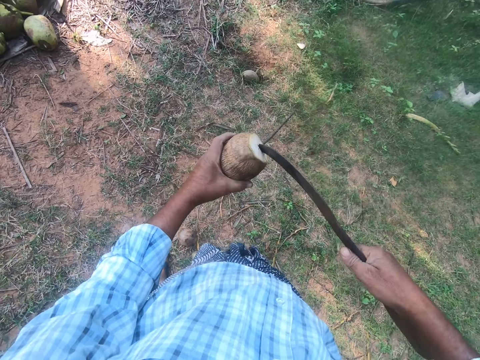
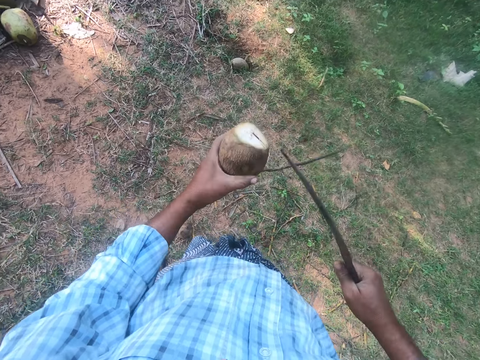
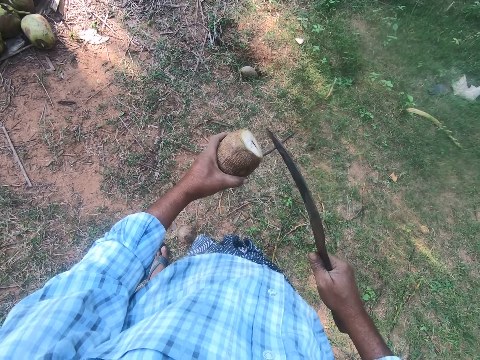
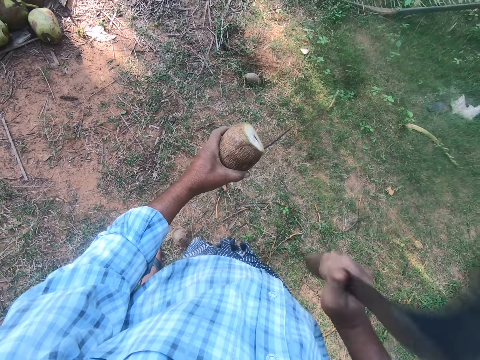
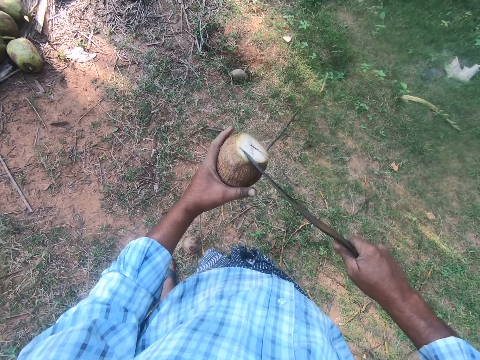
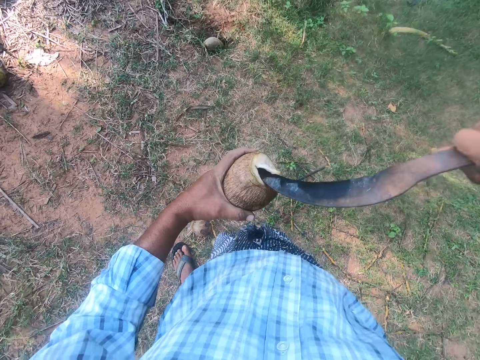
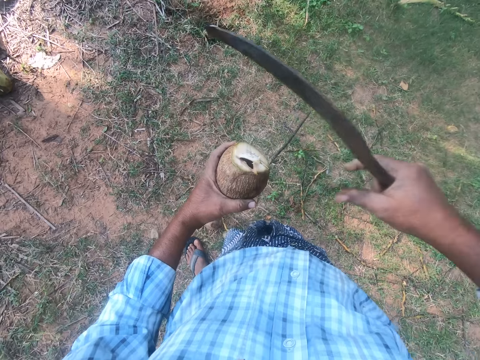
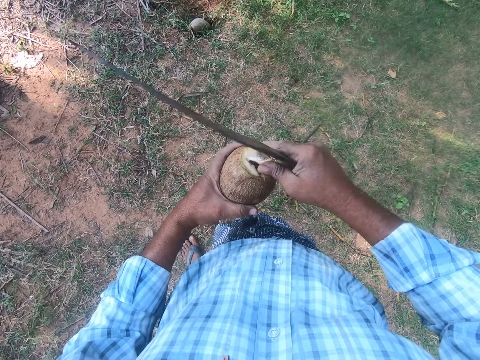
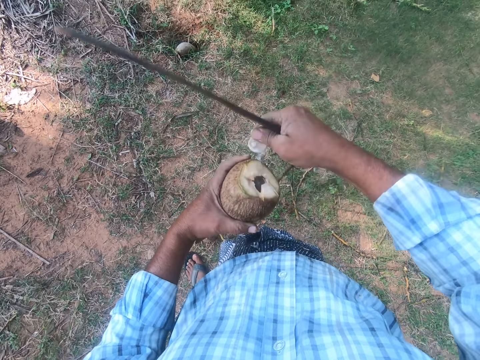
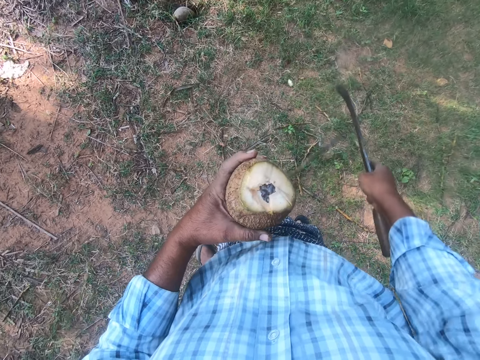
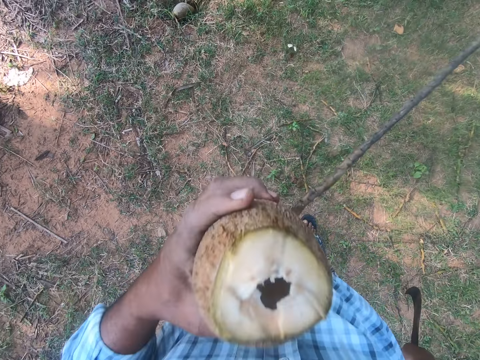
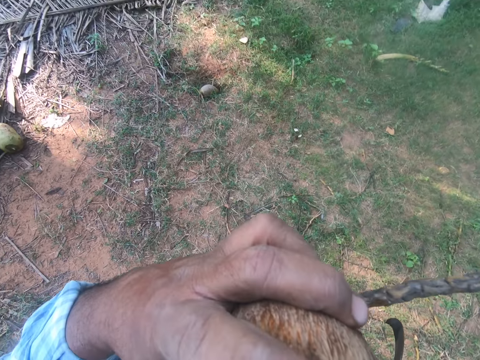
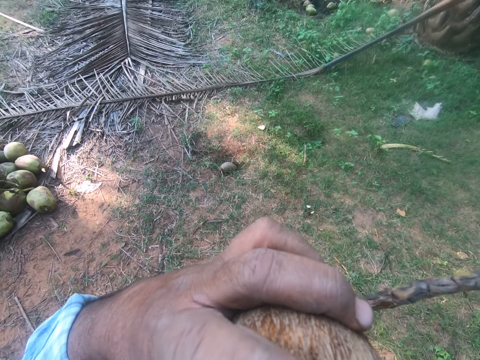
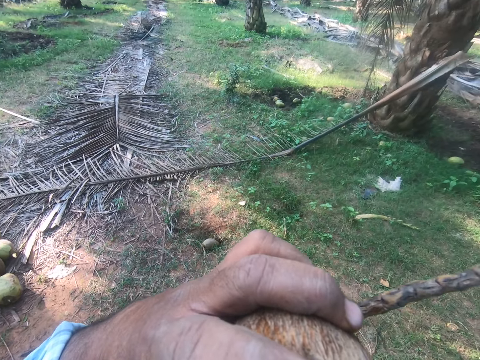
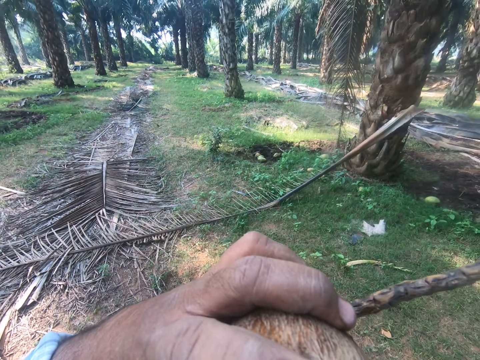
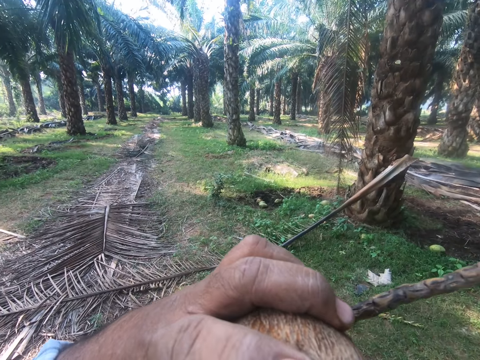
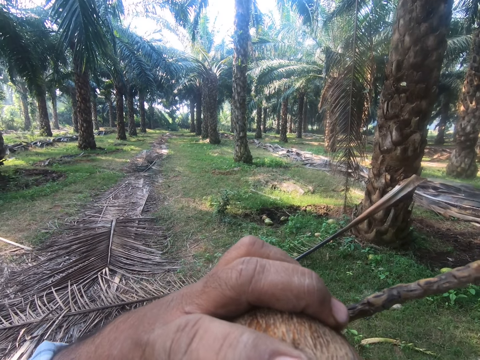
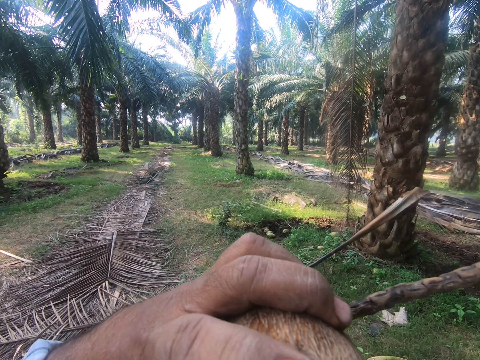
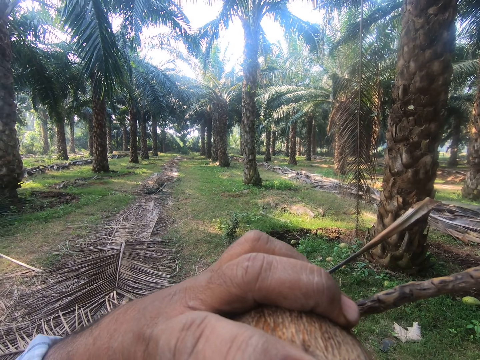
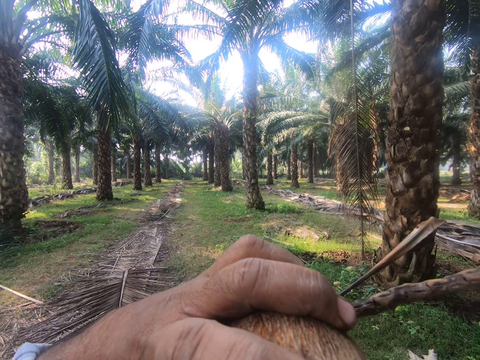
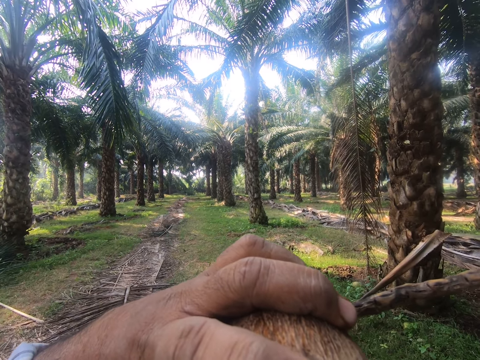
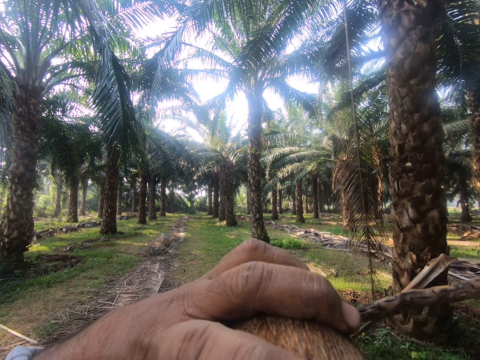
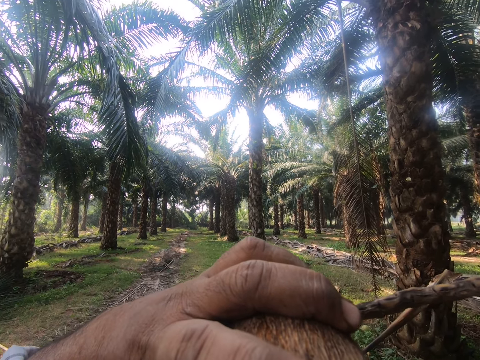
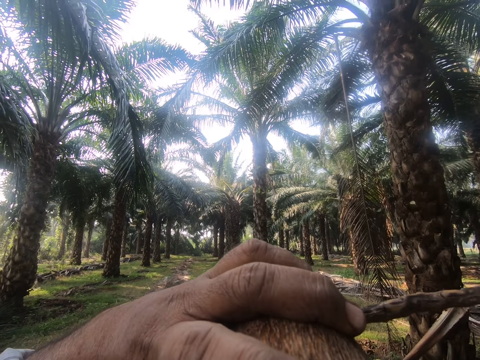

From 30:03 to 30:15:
The camera wearer cuts the coconut using the machete. They cut the coconut using the machete again. They open the coconut using the machete. They pull a part of the cut coconut. They throw the coconut. They drink coconut milk from the coconut.

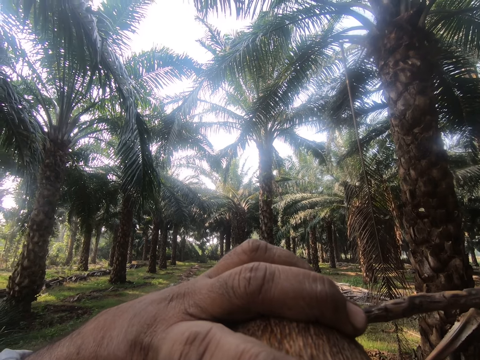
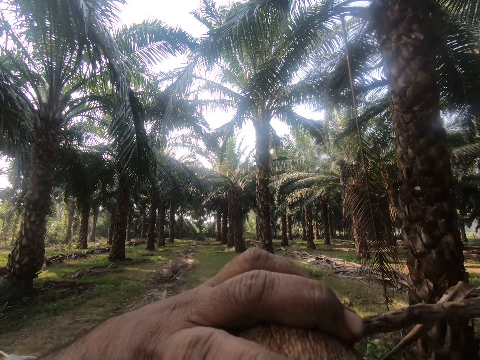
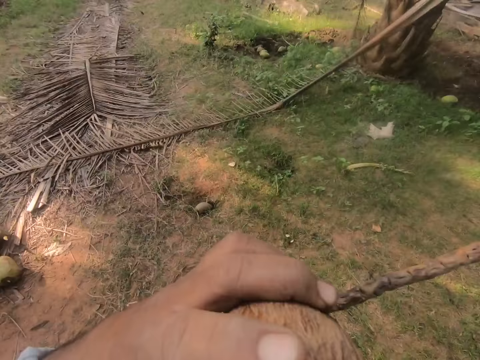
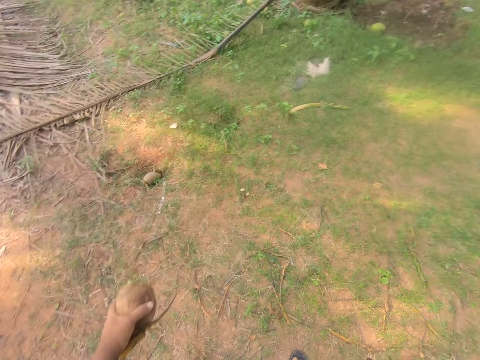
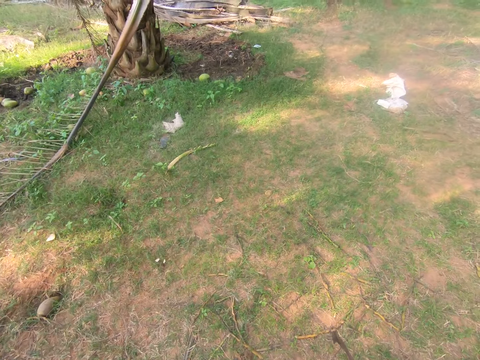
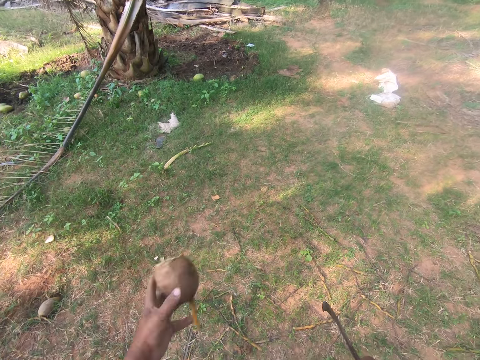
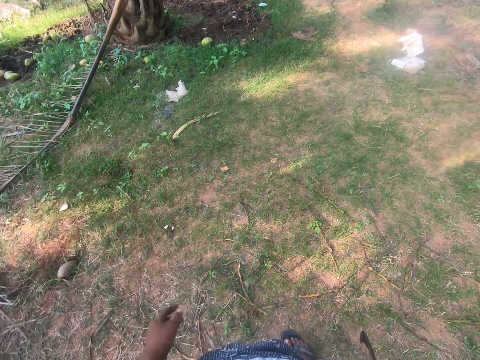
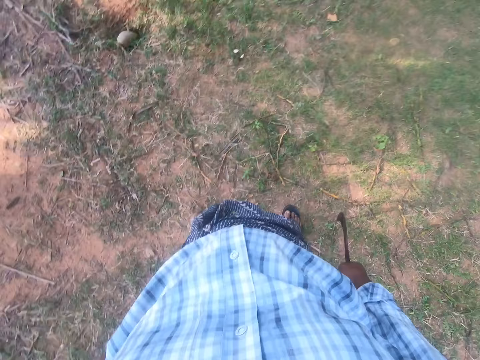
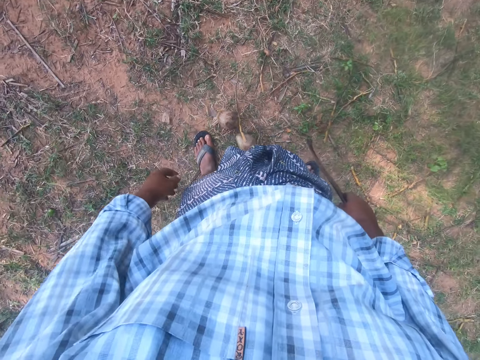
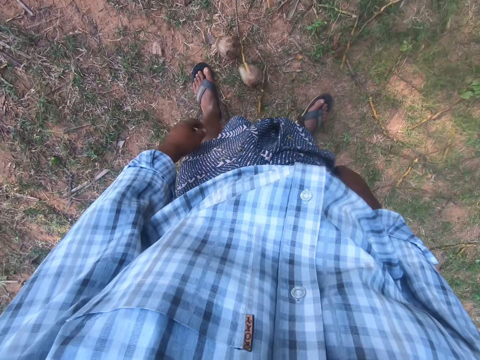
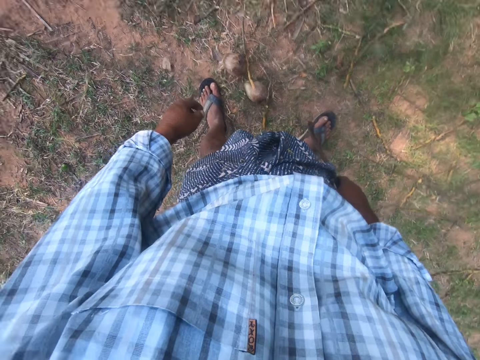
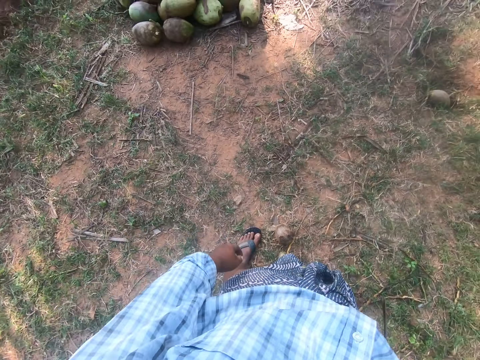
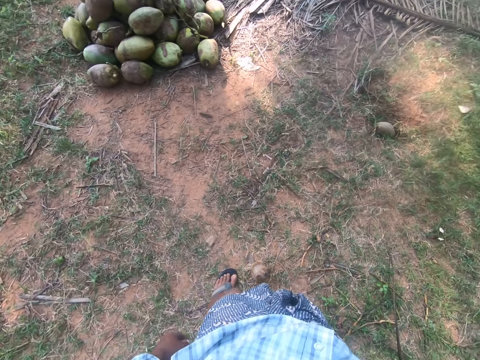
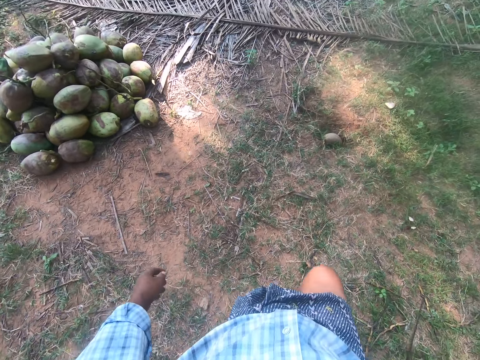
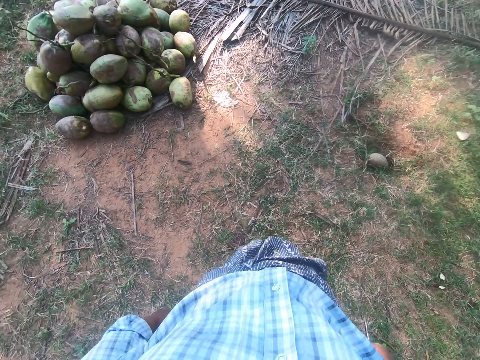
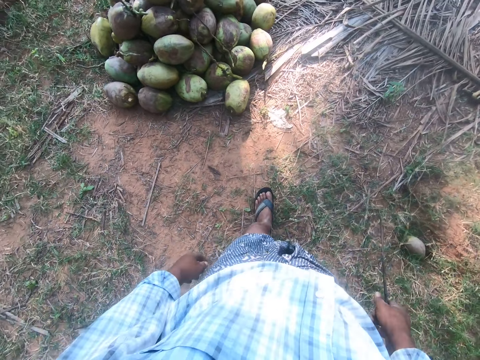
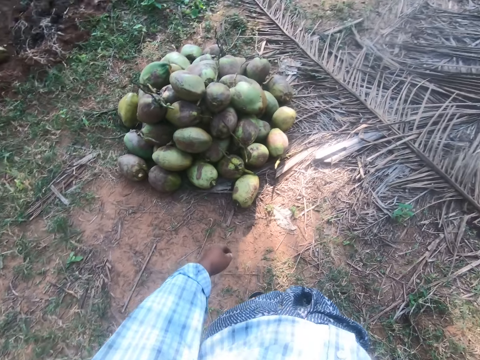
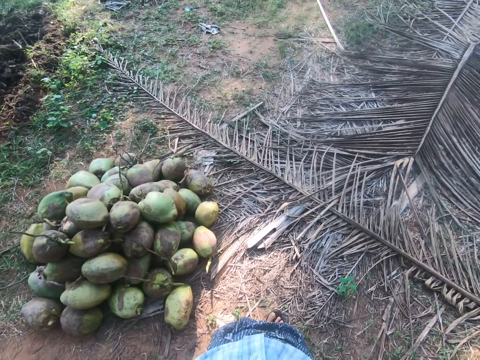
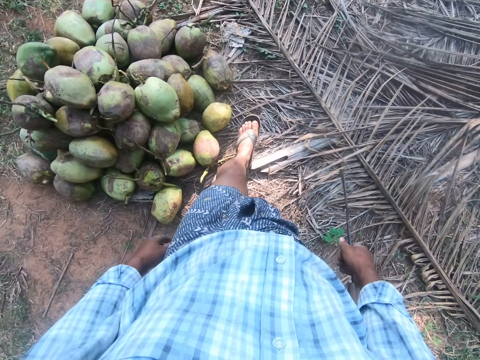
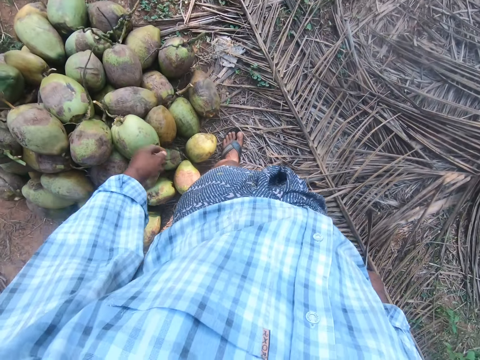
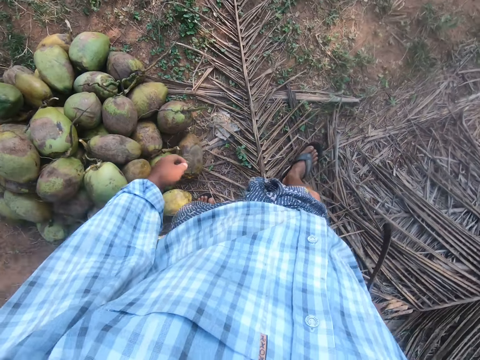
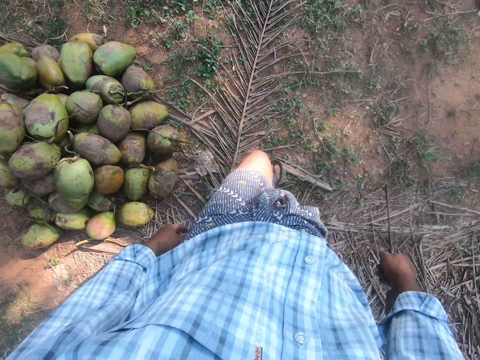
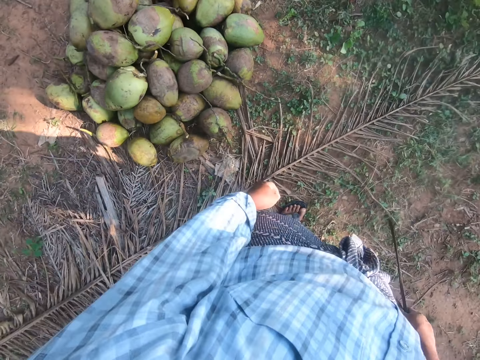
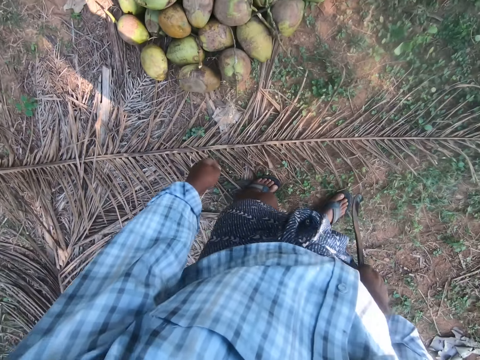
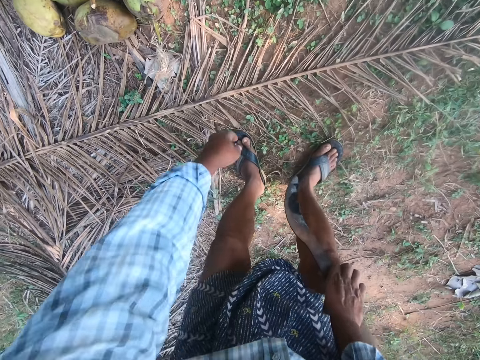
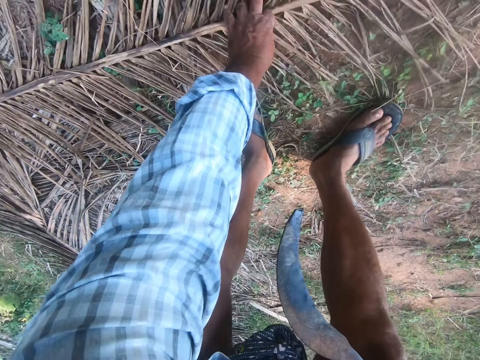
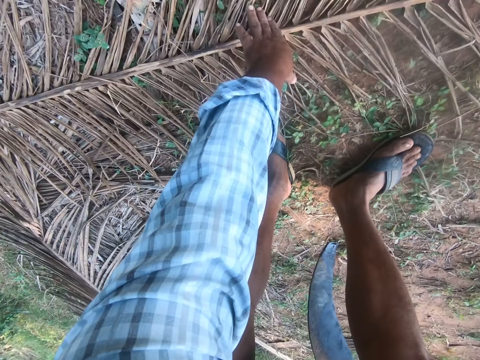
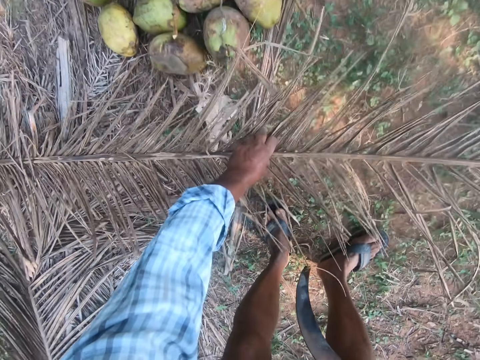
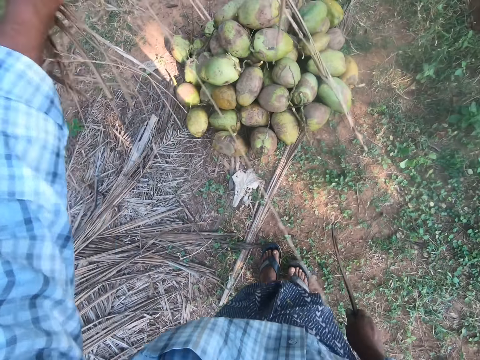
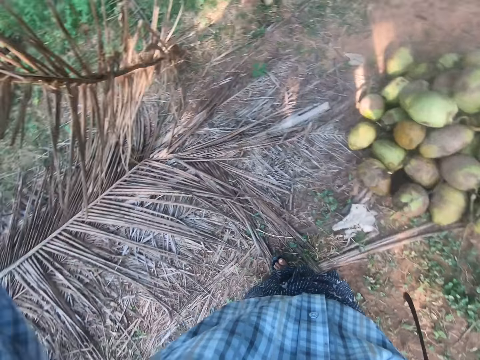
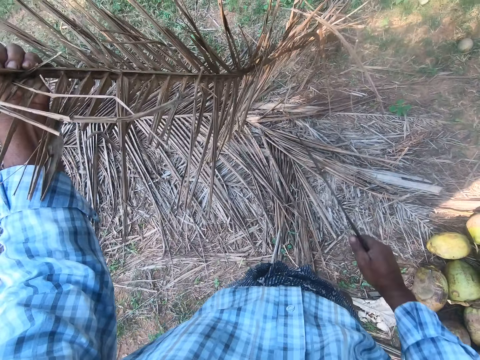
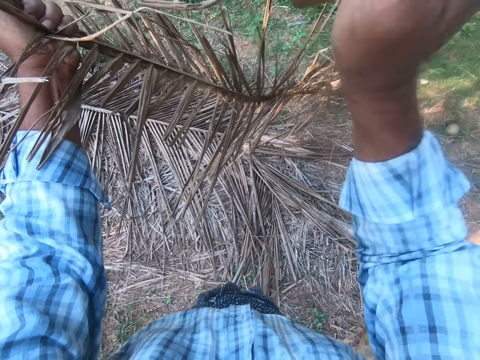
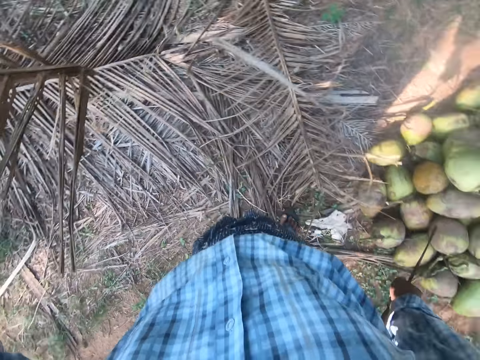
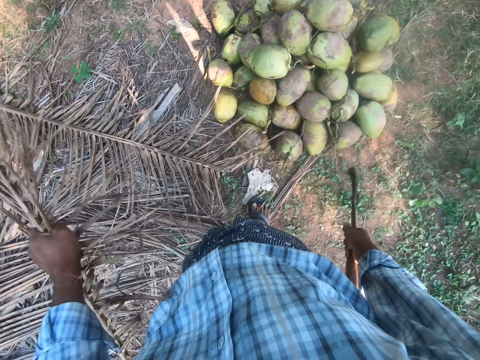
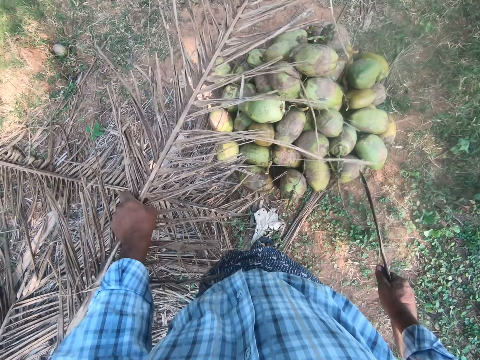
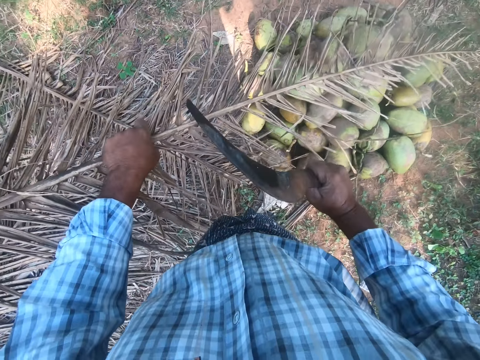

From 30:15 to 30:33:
The camera wearer throws a coconut away. They walk around the garden. They pick a palm frond from the ground. They trim the palm frond with a sickle.
